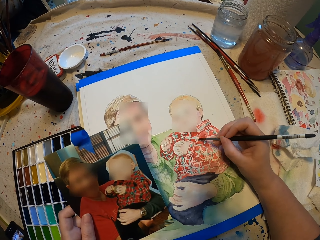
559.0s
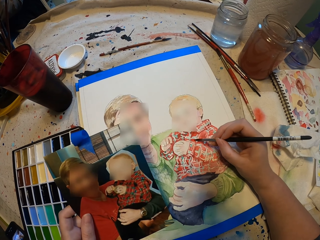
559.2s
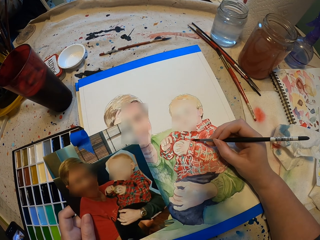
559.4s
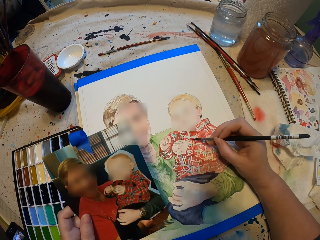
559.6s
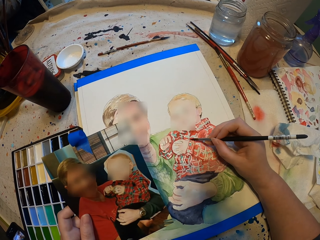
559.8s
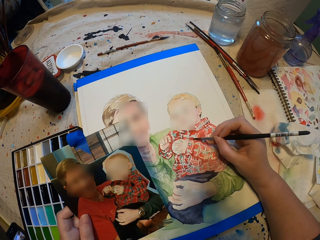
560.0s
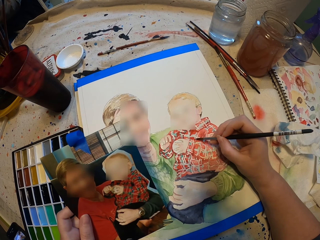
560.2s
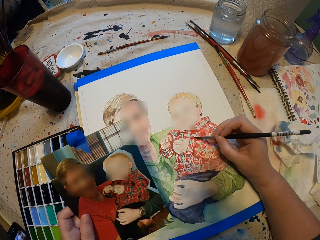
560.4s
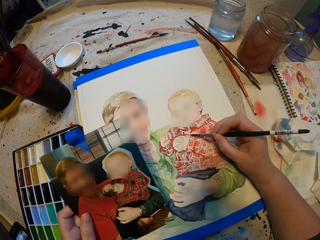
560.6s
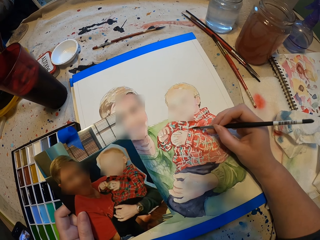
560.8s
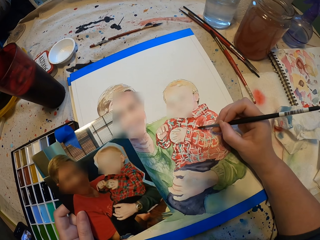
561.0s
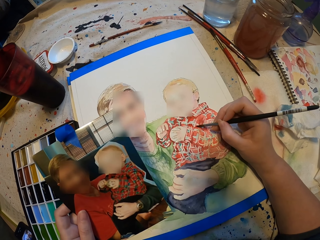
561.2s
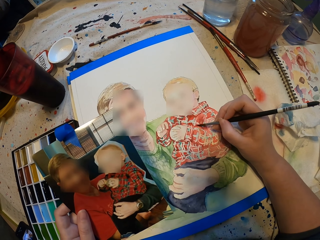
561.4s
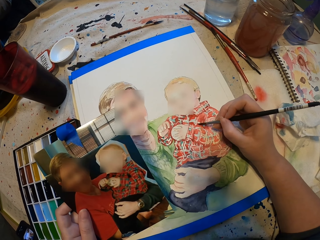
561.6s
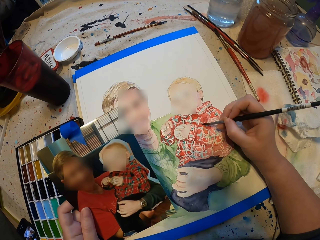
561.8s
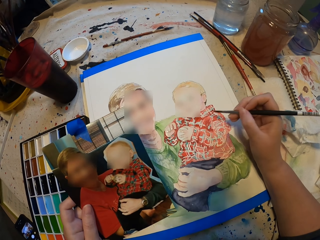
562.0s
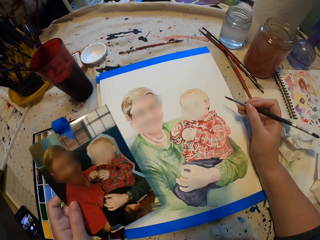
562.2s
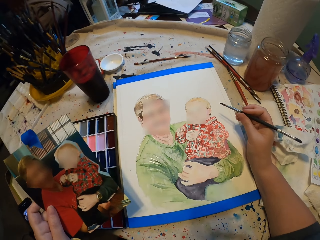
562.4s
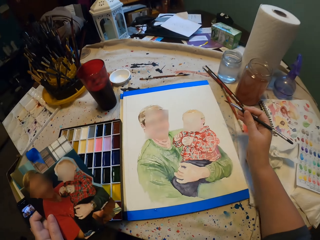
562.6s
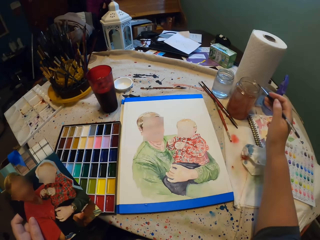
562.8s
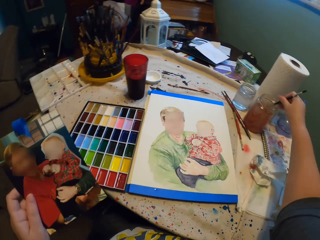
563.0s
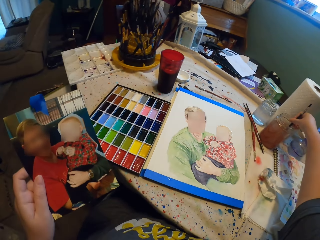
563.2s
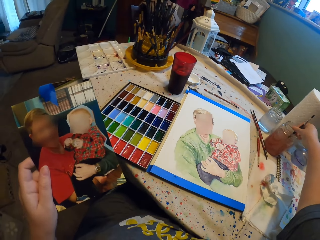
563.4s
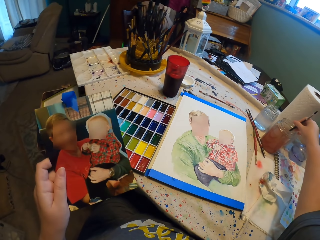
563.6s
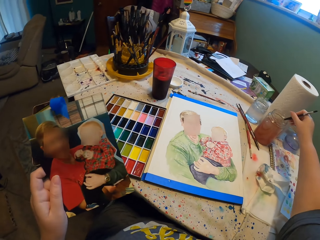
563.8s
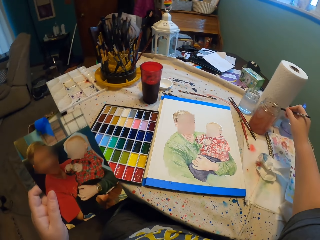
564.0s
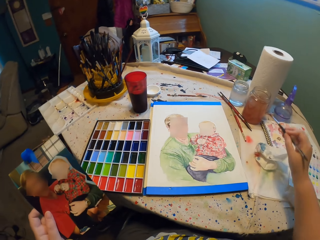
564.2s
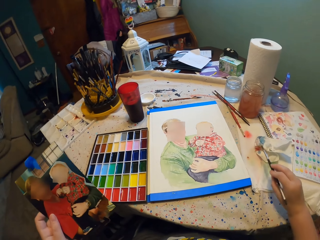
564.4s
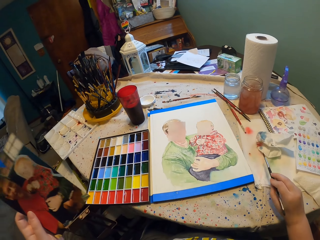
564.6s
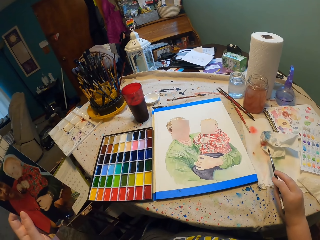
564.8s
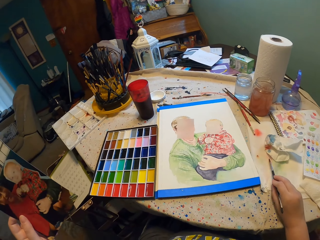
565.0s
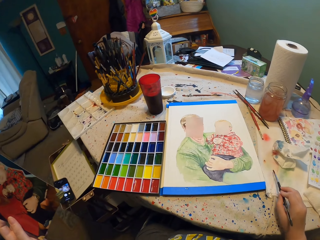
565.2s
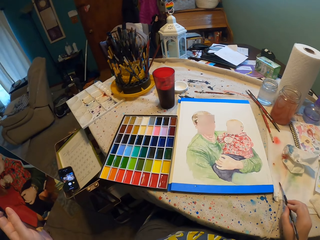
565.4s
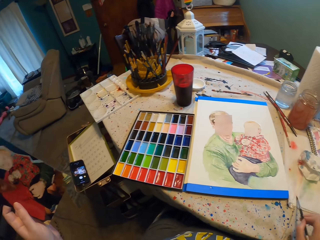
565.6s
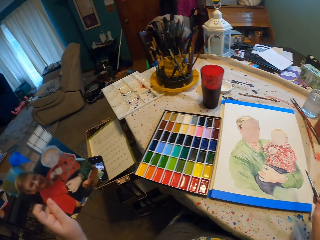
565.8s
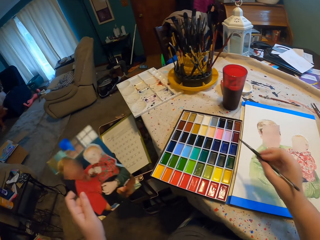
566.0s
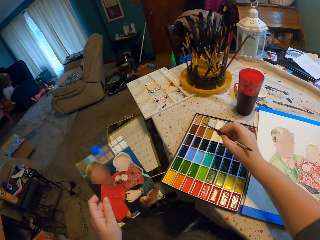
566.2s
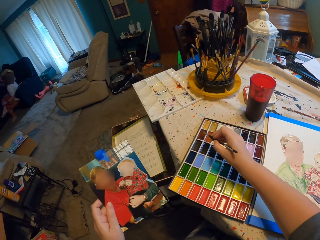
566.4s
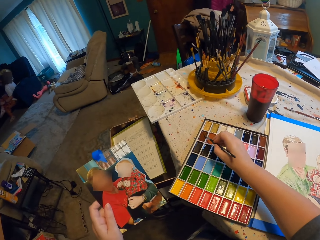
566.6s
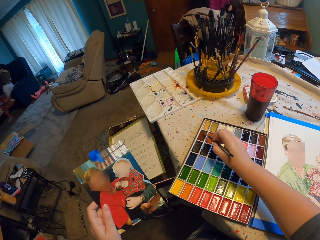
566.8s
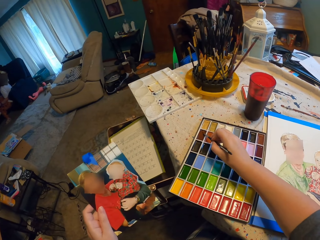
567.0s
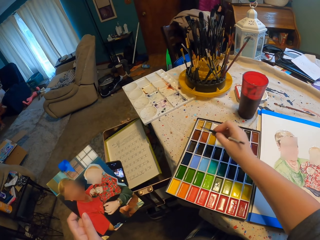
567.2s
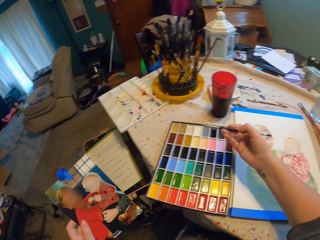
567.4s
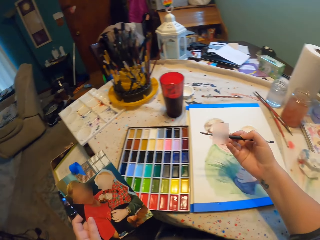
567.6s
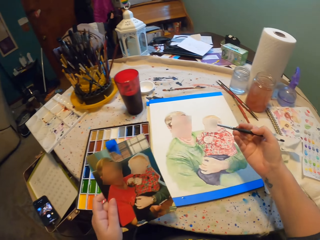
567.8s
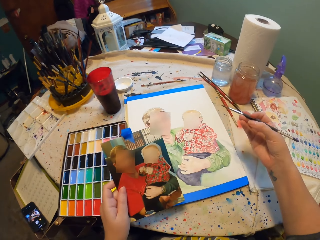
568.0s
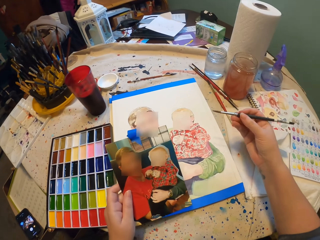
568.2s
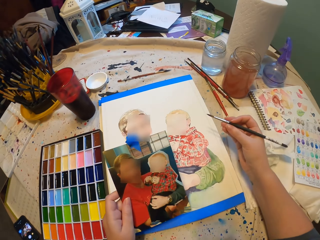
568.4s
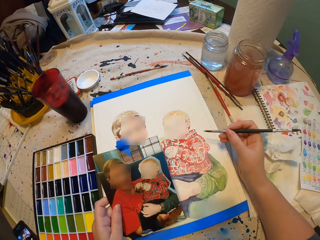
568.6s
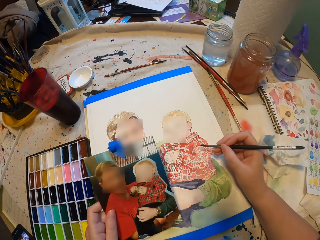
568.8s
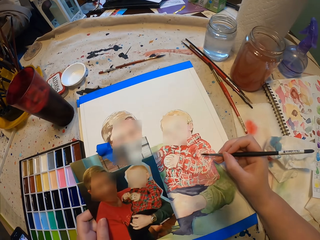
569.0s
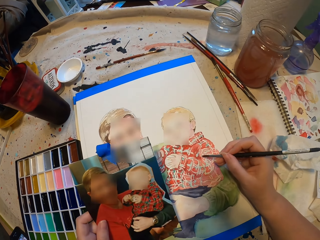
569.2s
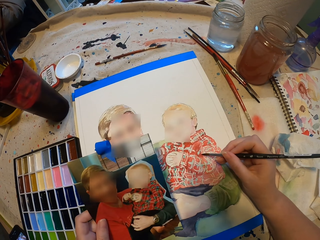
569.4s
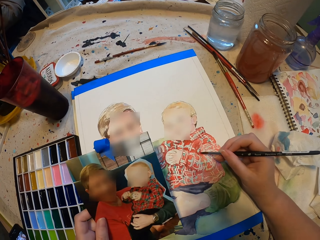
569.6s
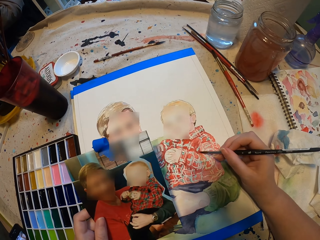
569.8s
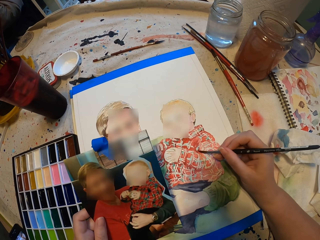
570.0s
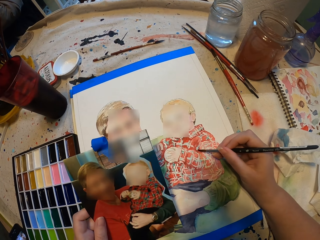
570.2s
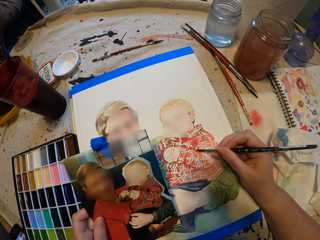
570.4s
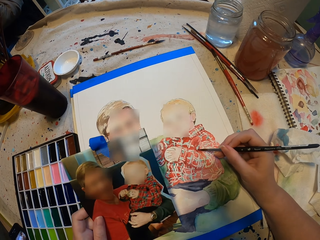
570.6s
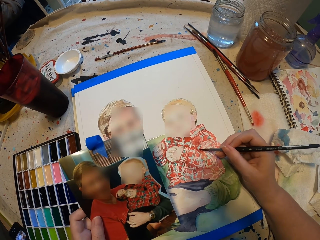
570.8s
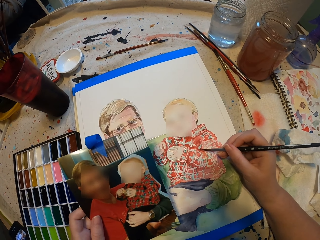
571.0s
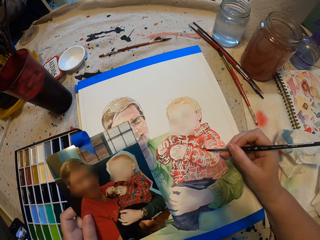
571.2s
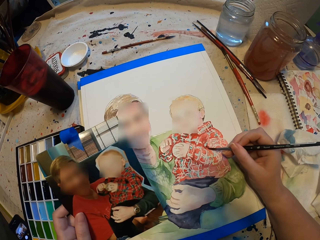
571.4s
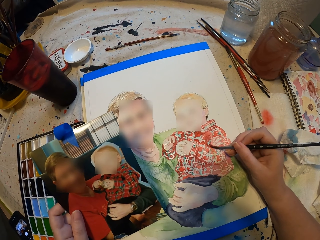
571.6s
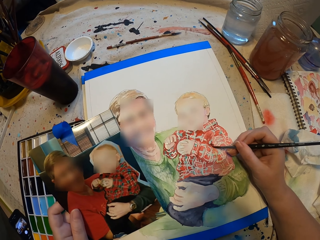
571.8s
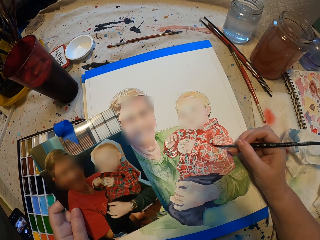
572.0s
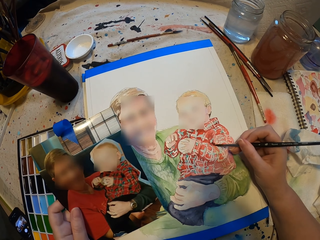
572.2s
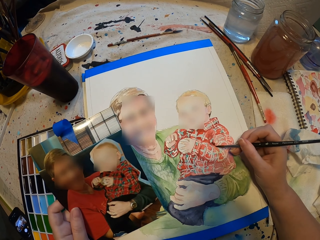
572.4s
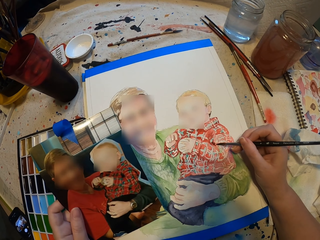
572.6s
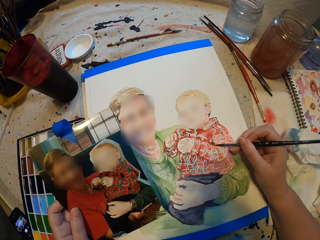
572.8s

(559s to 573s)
The camera wearer dips the paint brush in water. They wipe the paint brush. They put the paintbrush in paint. They paint.

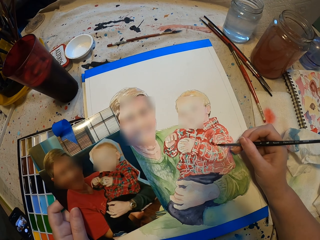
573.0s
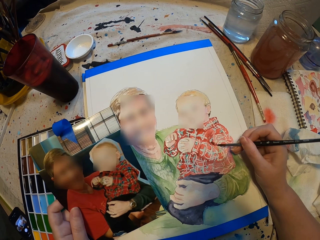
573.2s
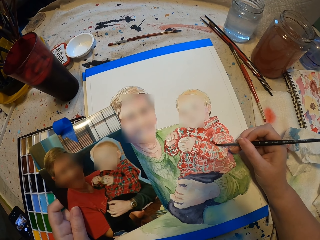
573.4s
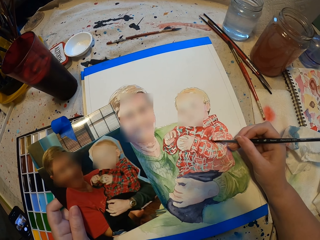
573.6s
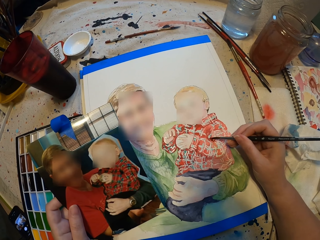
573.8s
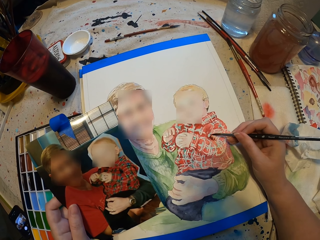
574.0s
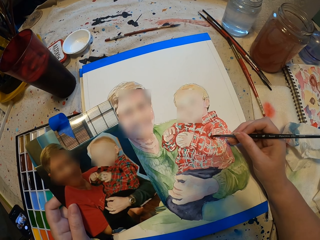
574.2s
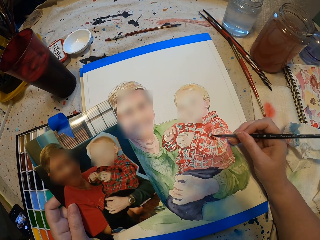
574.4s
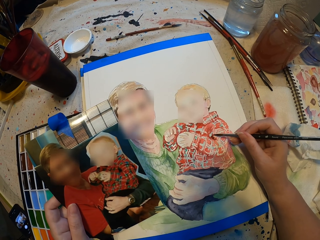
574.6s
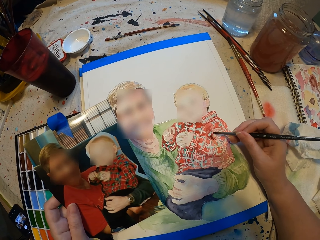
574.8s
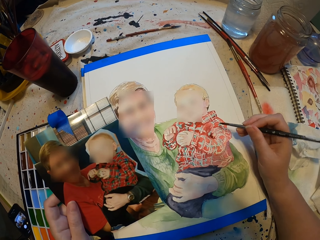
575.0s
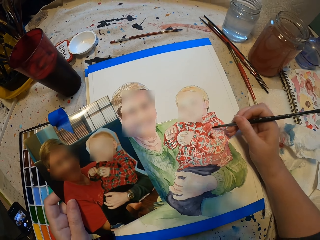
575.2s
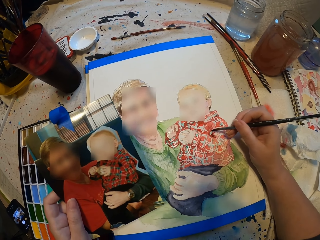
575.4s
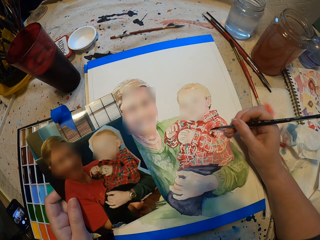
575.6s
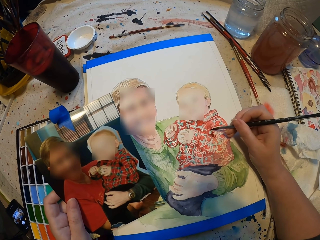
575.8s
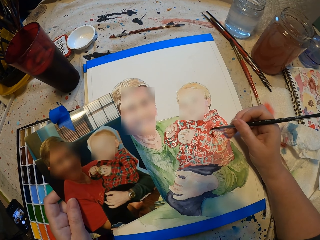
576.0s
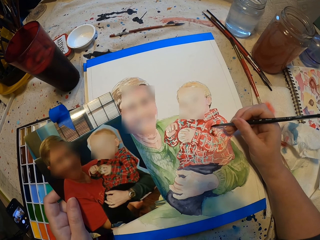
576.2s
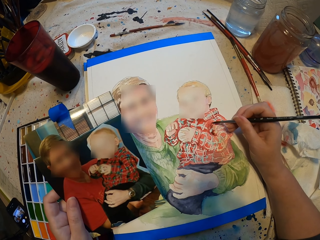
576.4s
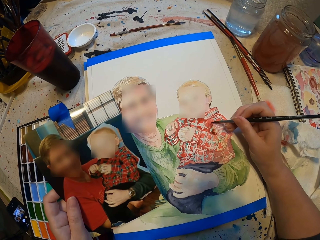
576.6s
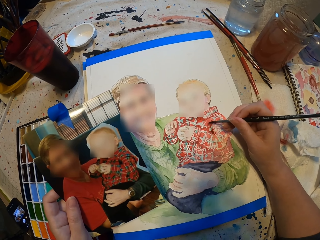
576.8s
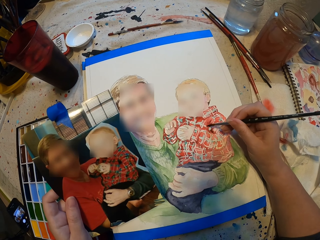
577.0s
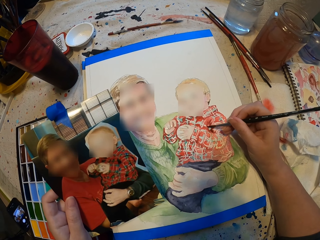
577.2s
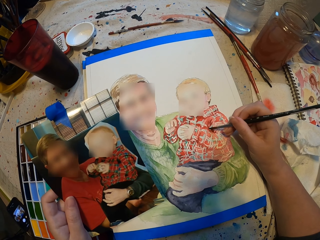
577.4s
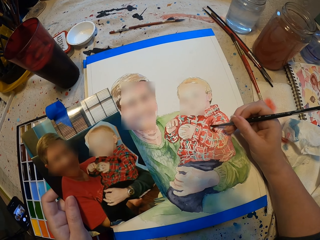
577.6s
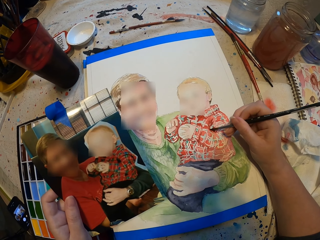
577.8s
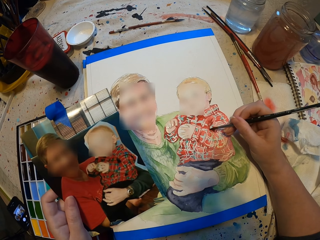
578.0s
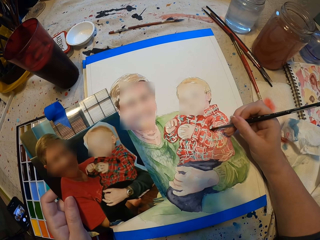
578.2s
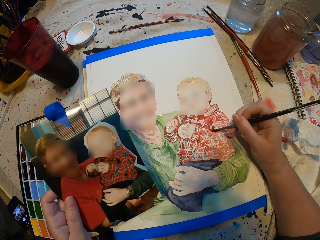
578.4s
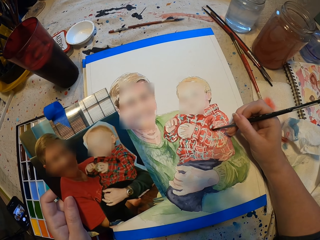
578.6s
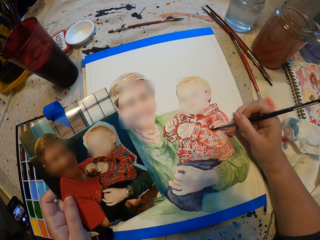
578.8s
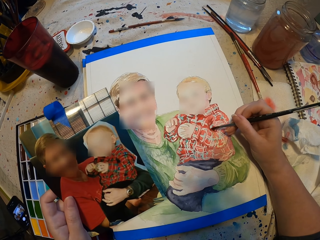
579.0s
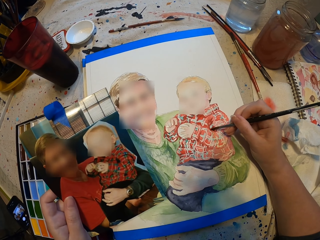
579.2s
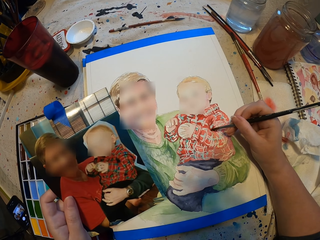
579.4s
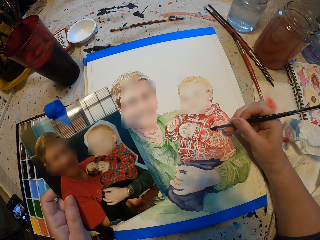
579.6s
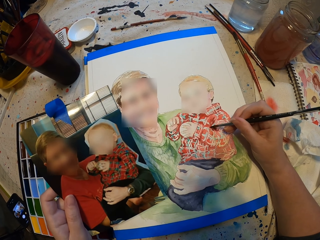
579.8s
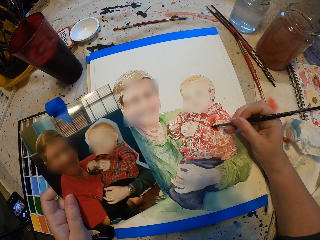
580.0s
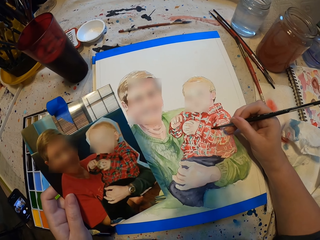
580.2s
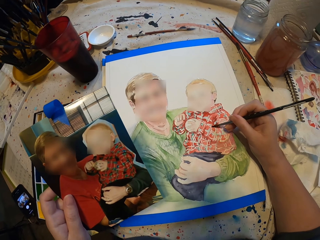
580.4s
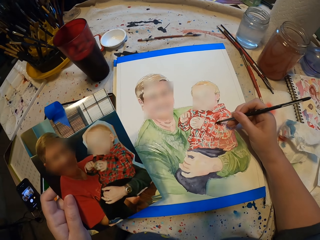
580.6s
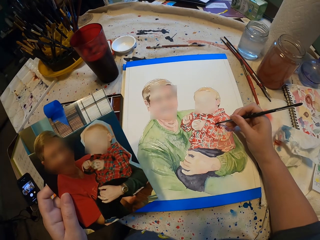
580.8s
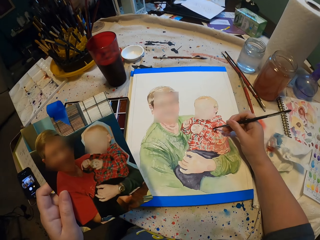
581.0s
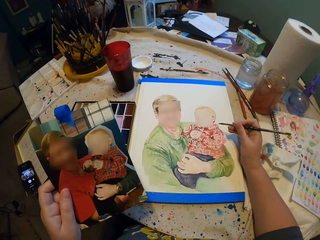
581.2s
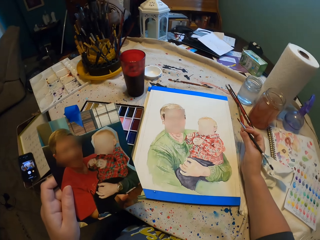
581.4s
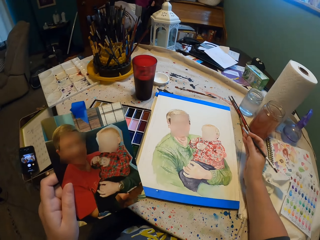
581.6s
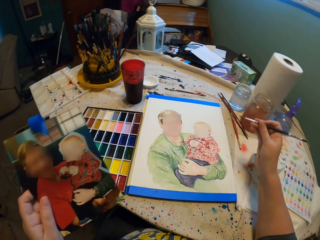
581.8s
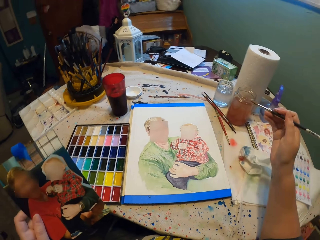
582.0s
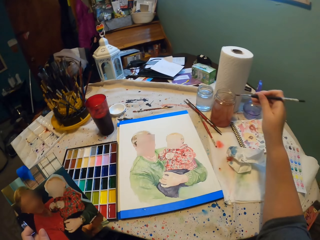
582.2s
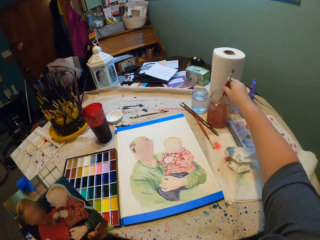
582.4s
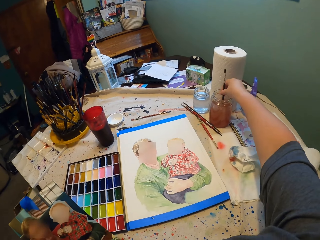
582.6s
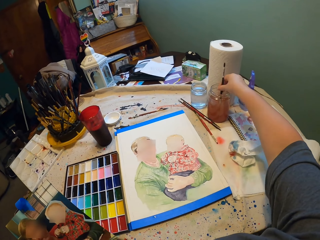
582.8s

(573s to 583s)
The camera wearer dips the paint brush in water.
